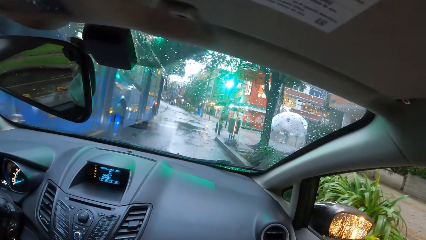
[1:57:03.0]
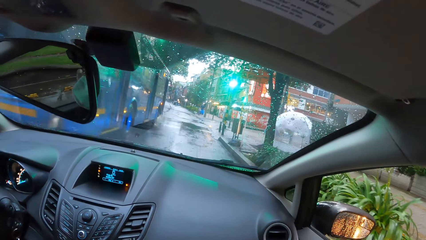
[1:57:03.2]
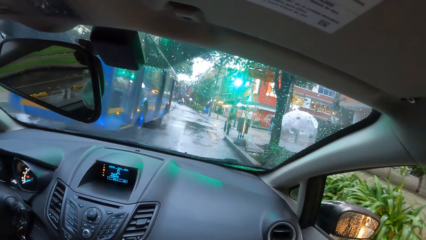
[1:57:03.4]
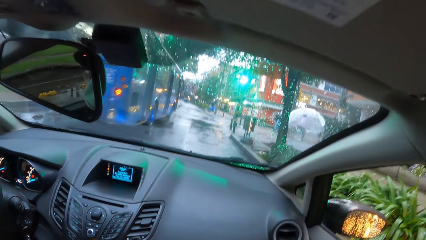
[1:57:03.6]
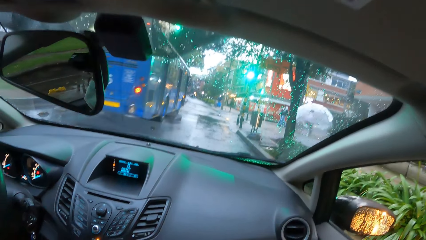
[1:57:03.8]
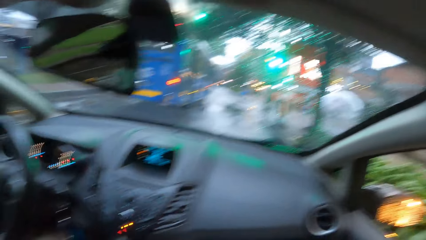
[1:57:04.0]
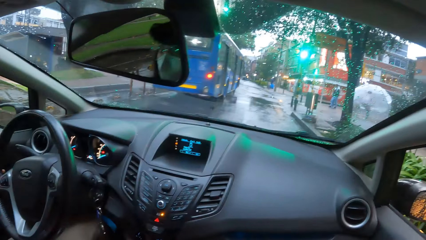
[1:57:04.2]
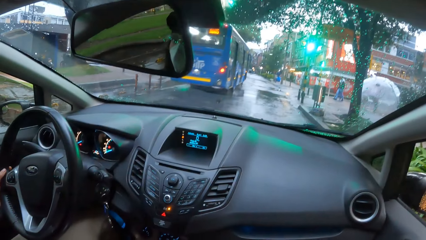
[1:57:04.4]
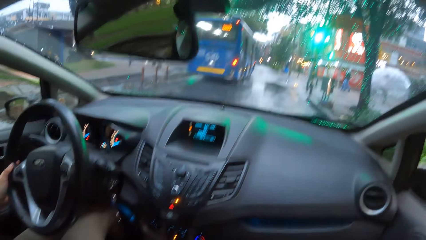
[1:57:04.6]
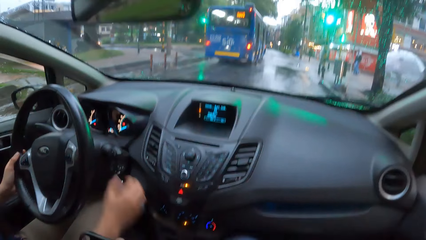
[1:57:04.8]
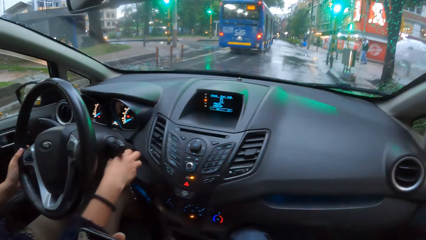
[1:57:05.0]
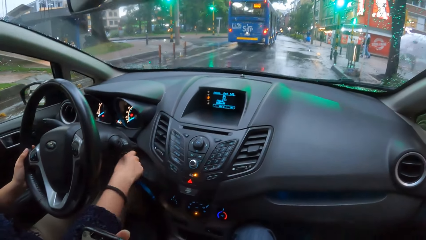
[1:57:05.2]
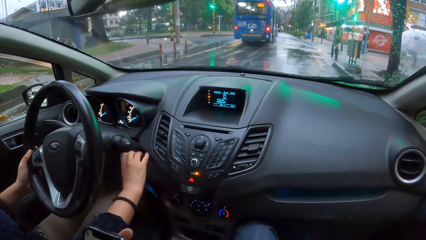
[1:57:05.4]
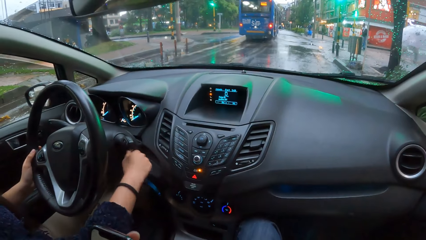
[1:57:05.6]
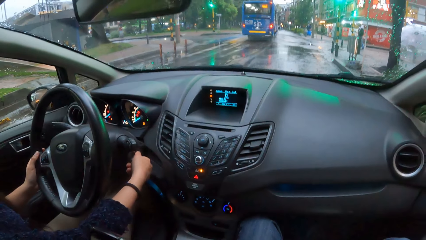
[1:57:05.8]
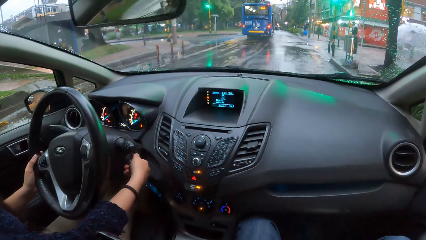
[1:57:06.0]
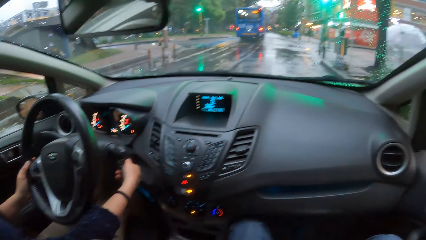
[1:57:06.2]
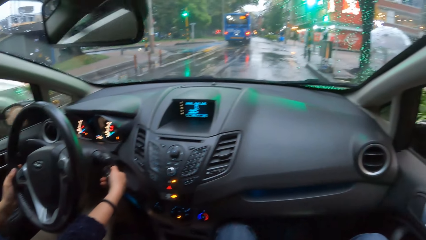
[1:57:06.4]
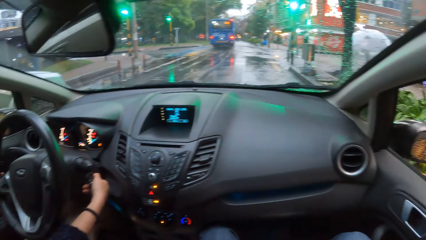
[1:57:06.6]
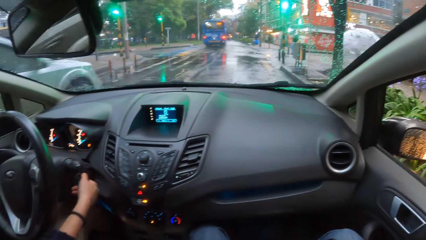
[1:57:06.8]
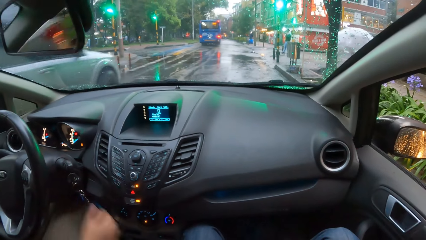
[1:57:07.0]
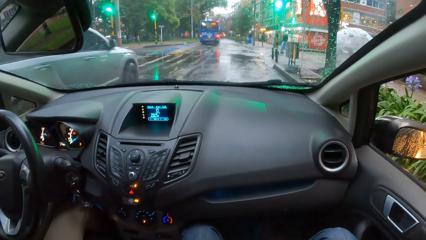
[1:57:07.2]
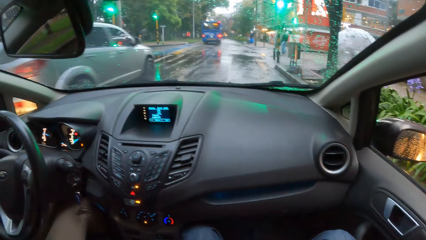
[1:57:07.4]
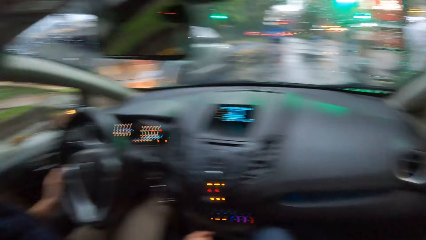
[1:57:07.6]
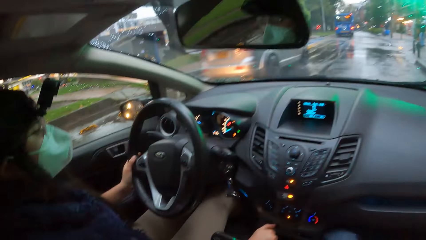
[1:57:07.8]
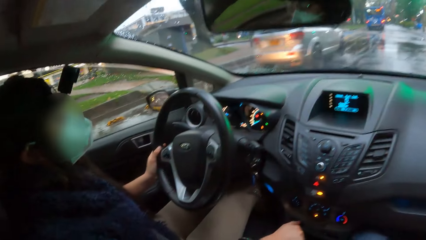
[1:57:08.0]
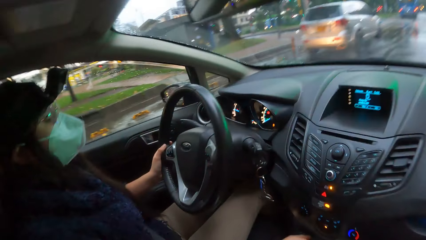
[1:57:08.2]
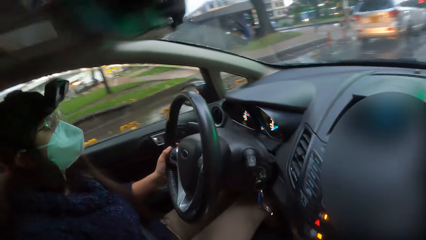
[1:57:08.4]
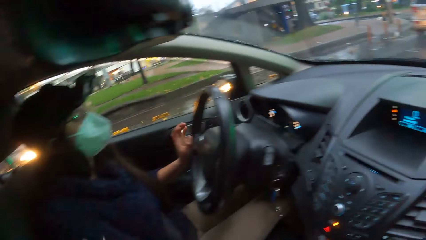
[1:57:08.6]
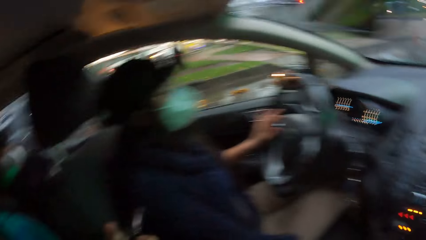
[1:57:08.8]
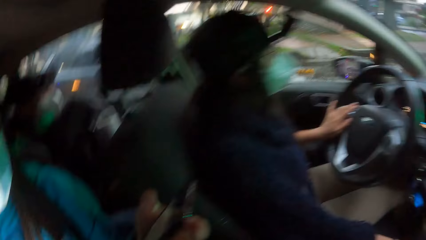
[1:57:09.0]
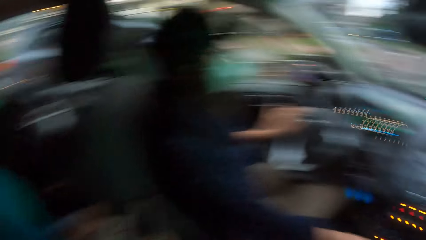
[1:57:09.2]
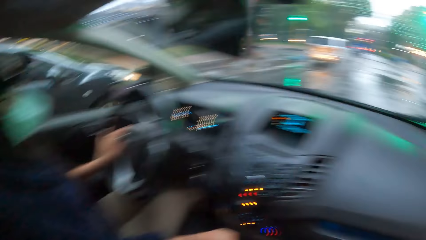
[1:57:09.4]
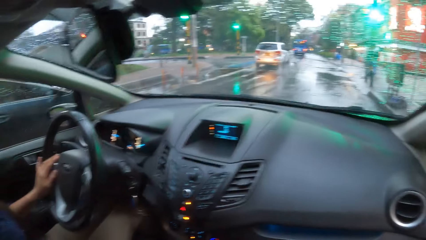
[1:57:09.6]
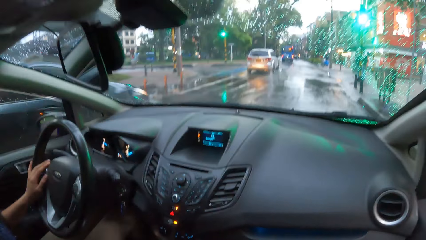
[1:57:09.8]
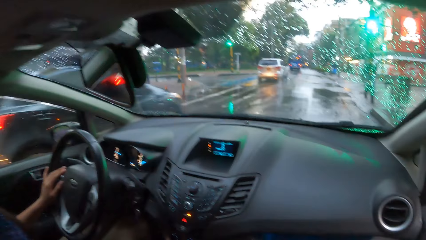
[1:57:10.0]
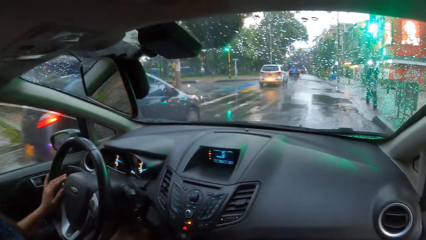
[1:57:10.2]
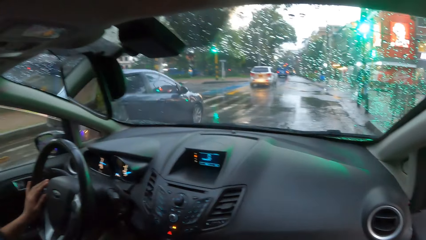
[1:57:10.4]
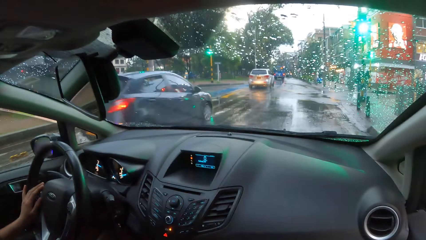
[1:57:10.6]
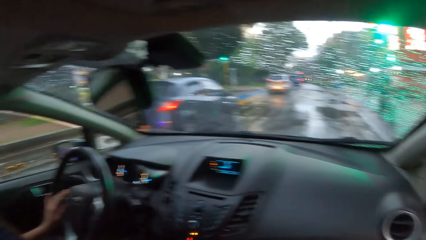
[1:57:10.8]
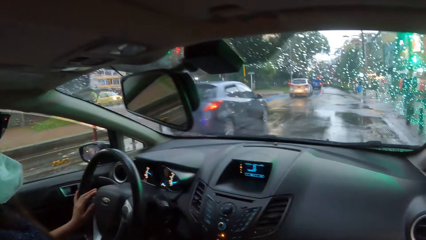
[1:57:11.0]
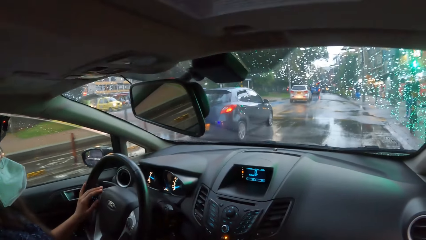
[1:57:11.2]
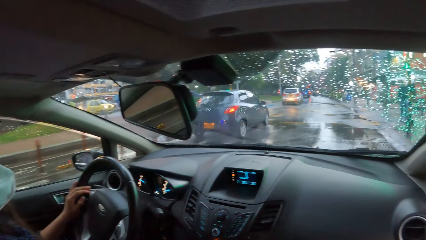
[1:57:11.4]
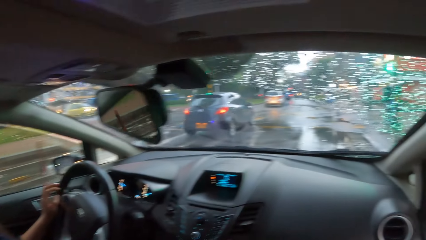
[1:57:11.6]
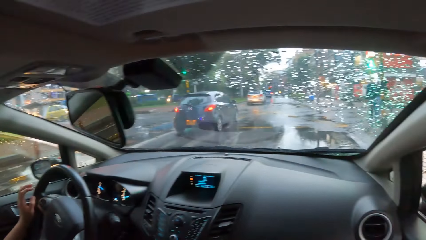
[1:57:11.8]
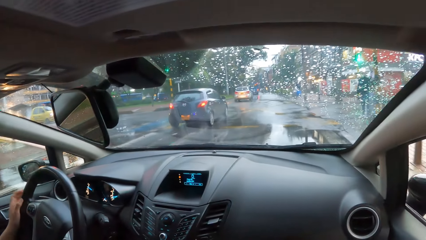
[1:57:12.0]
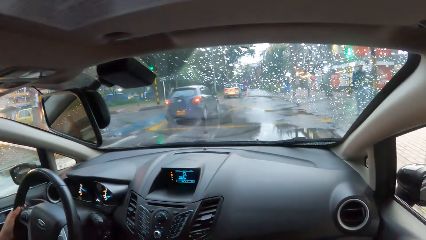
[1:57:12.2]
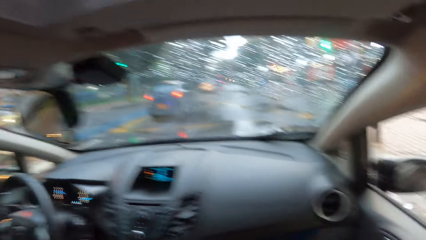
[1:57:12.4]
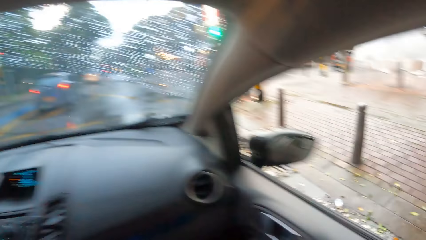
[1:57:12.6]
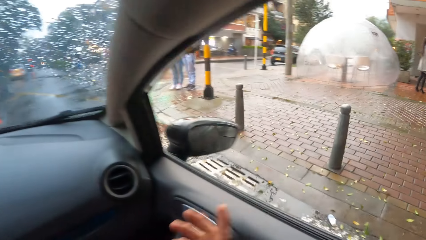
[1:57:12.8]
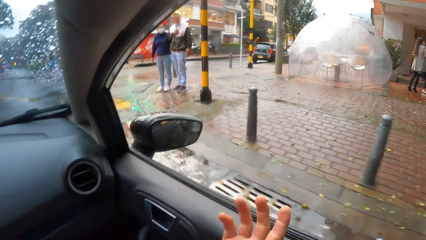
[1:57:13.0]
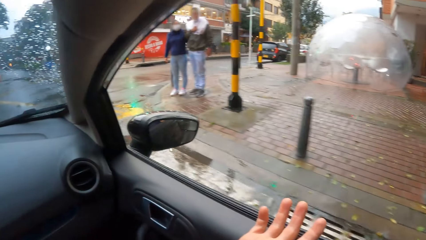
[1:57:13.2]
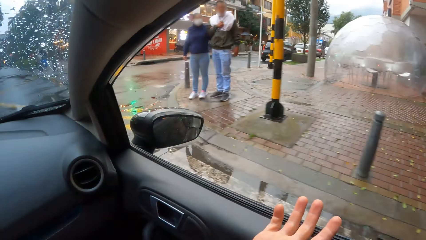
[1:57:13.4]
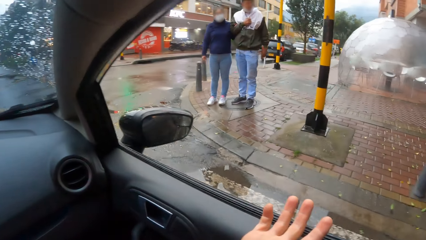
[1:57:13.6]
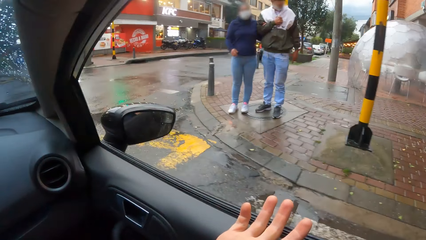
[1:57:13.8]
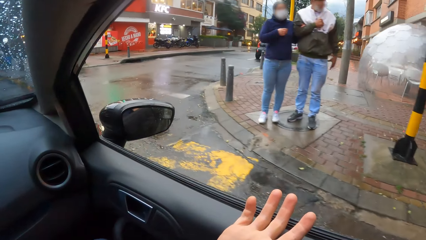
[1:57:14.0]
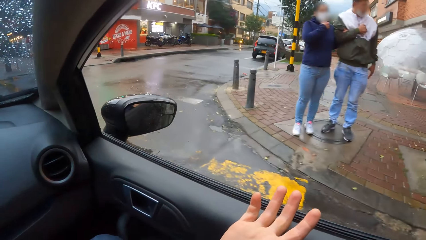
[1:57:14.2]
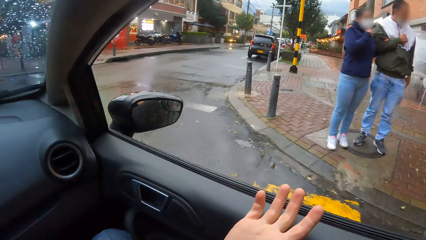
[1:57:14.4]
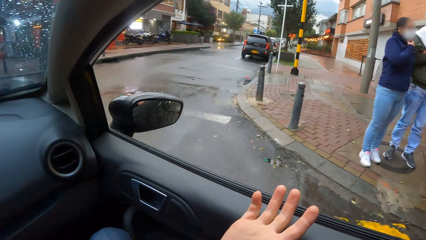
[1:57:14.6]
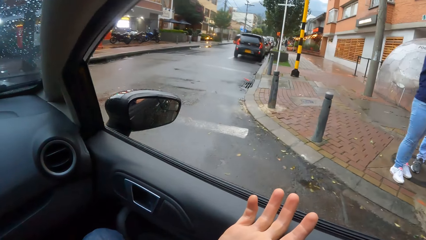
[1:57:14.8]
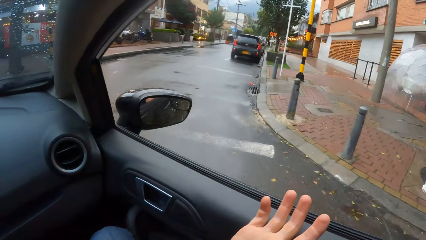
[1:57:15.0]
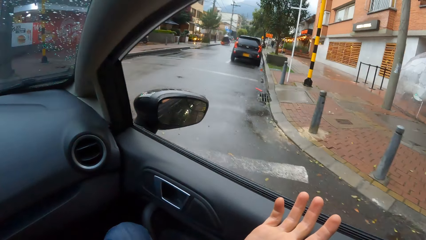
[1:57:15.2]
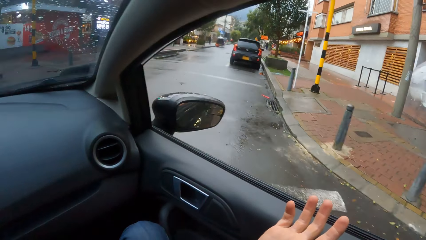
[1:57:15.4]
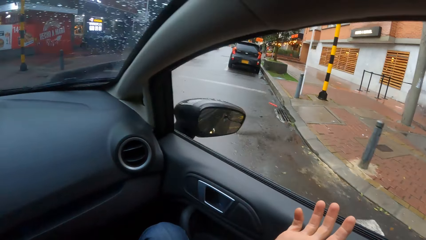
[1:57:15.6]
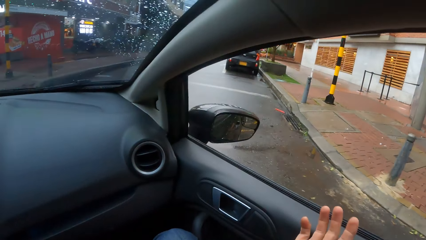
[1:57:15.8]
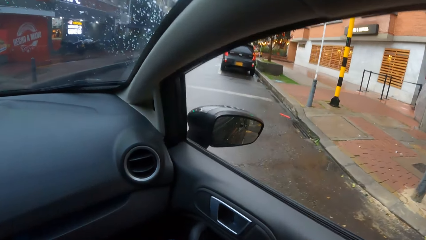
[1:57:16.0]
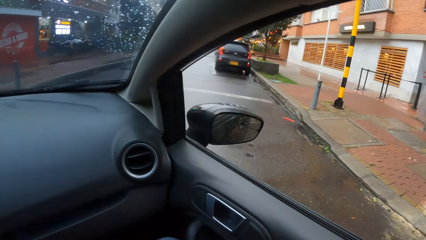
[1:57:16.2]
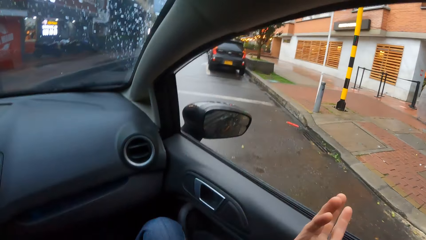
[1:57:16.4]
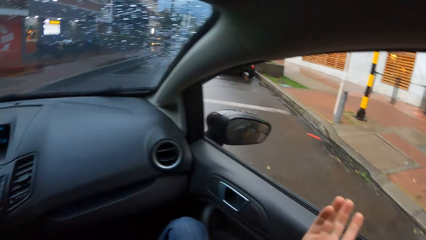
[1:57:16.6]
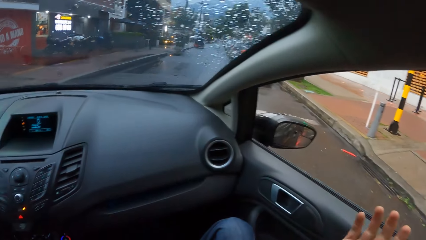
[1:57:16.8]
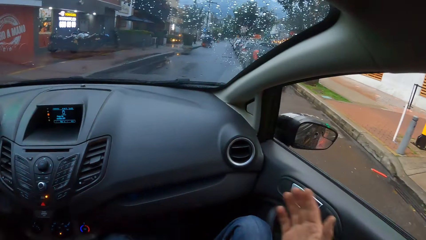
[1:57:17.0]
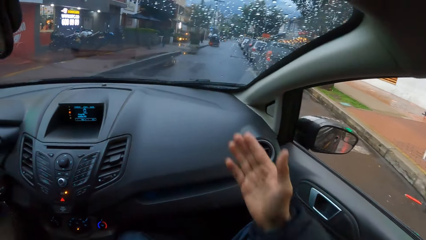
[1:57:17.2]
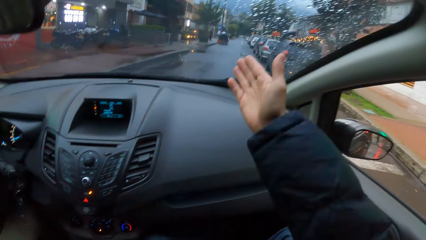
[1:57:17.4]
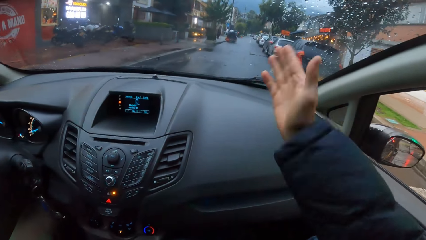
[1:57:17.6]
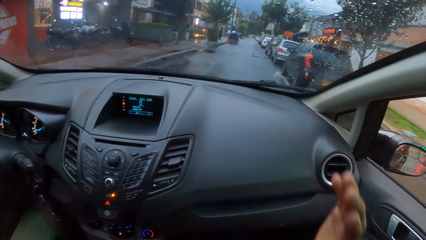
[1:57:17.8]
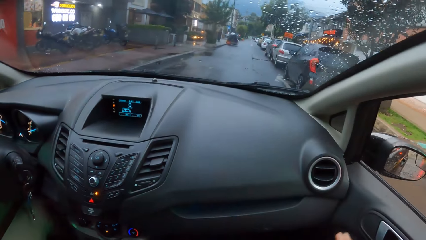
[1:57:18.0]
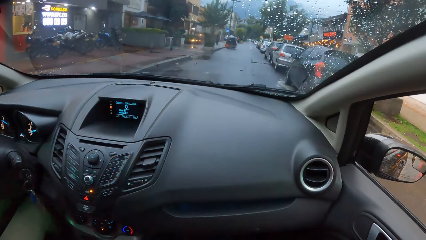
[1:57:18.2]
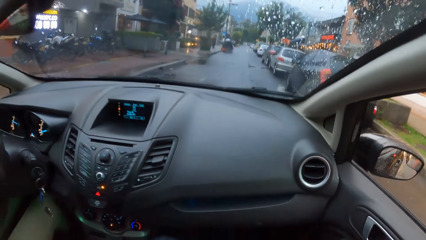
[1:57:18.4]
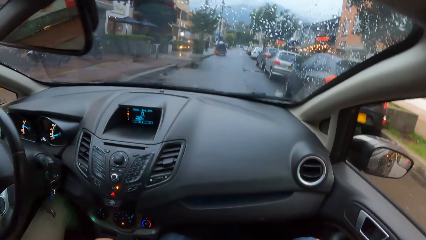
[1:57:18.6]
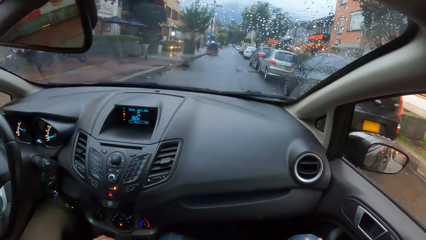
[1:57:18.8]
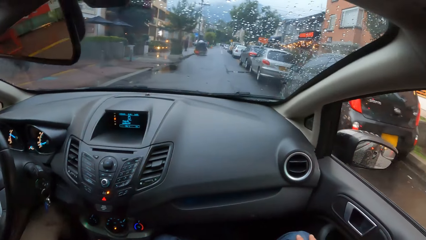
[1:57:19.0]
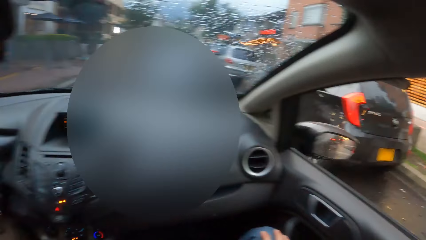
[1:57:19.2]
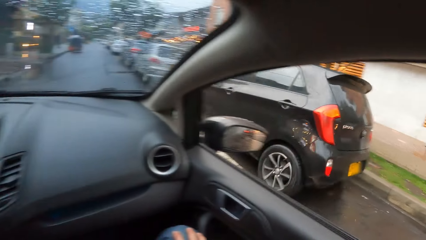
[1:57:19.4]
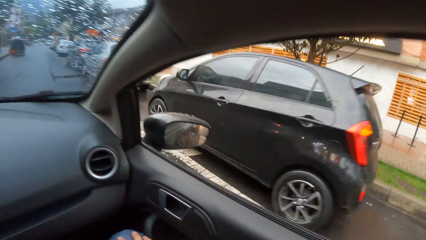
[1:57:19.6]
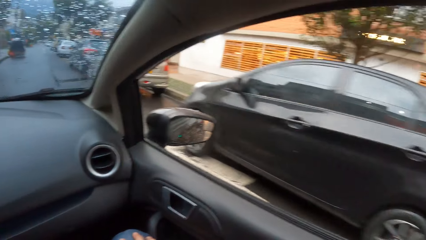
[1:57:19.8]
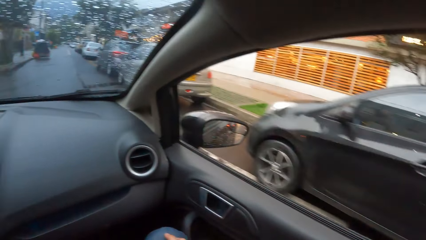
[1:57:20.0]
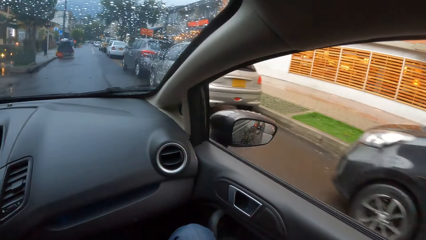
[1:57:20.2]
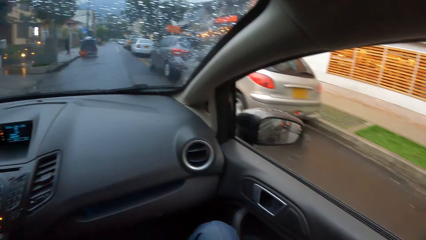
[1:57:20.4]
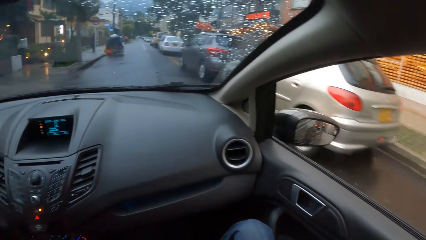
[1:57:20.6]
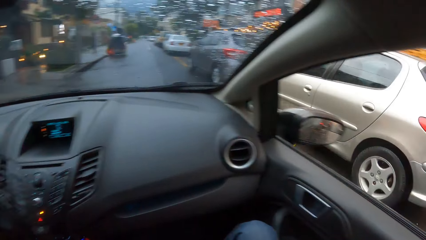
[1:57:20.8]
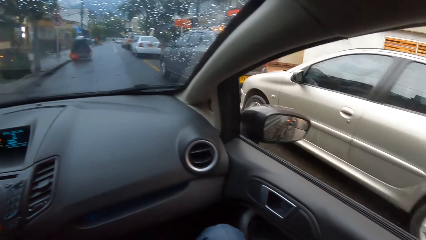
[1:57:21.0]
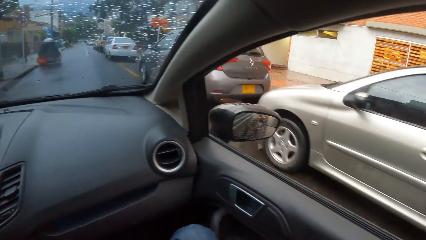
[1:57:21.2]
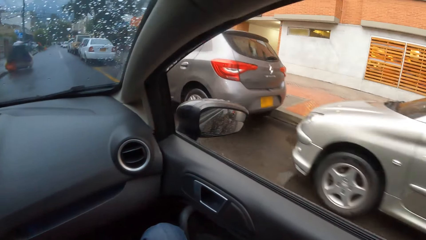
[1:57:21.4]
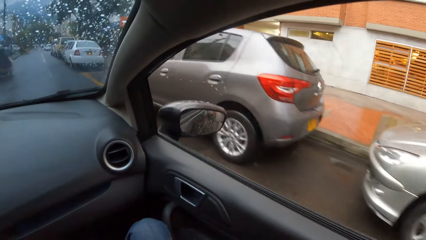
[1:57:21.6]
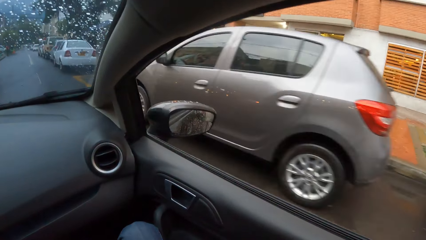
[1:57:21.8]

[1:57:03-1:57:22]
The woman operates the car key with her right hand. The woman starts the car, operates the car gear with her right hand, drives the car, and operates the car steering with her left hand. The camera wearer places his right hand on the car window side. The woman lifts the hand up. The camera wearer stretches his hand. He moves his hand.
